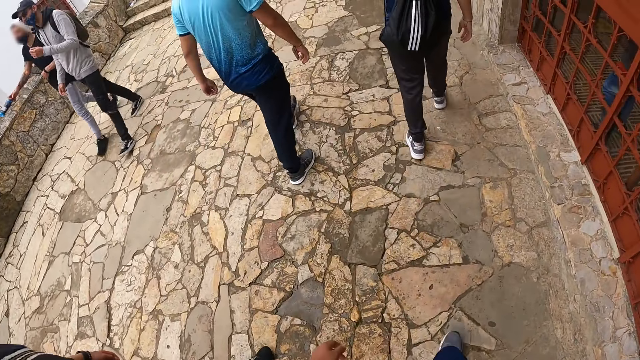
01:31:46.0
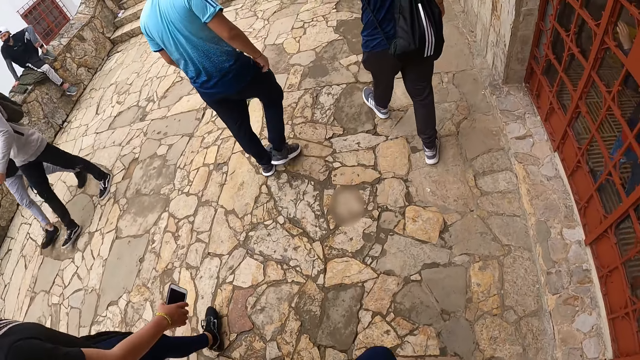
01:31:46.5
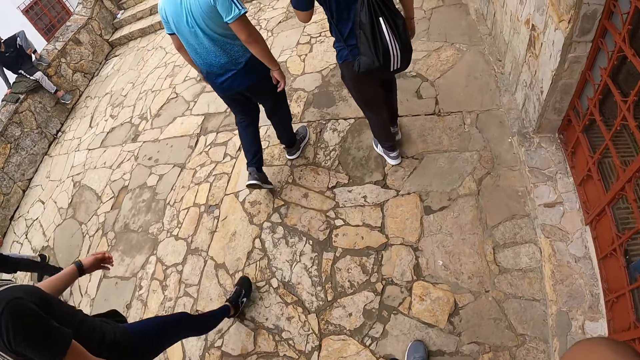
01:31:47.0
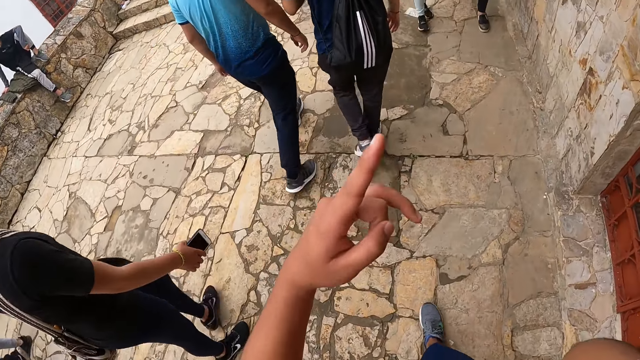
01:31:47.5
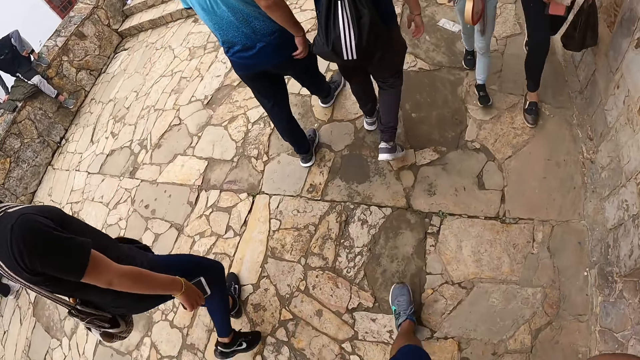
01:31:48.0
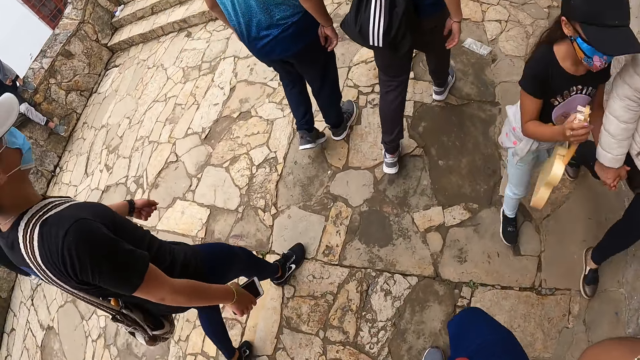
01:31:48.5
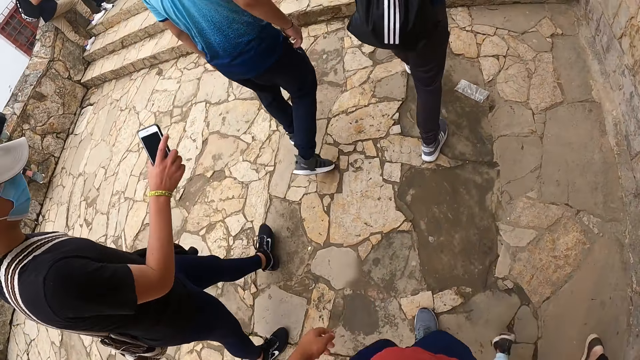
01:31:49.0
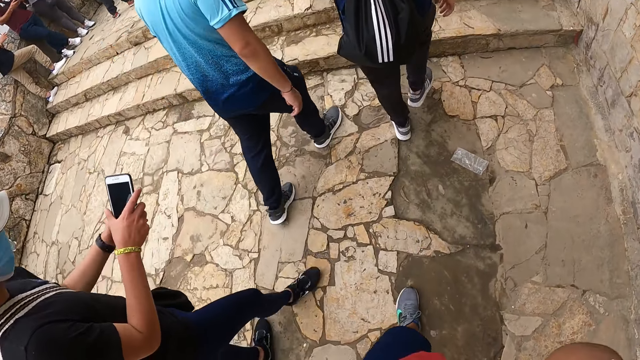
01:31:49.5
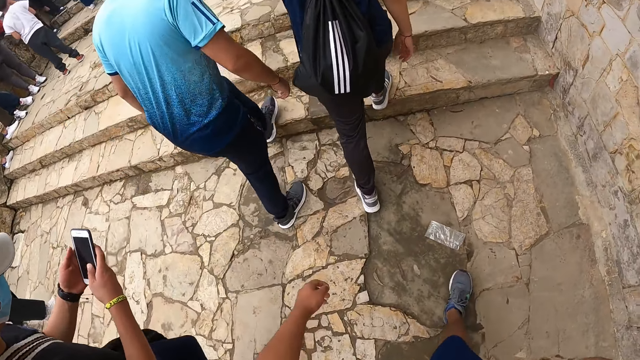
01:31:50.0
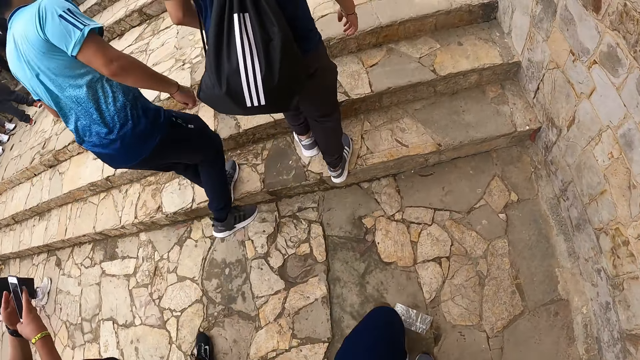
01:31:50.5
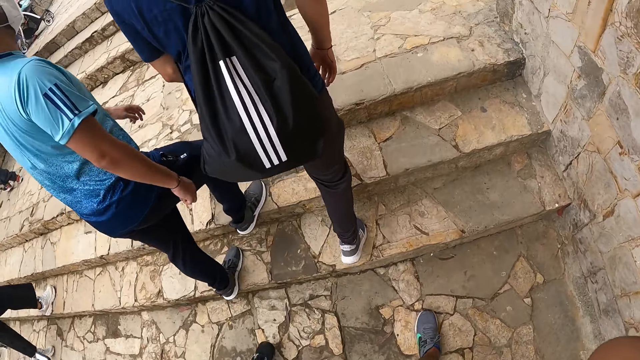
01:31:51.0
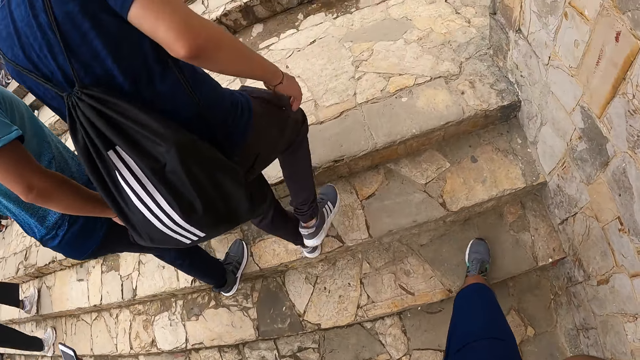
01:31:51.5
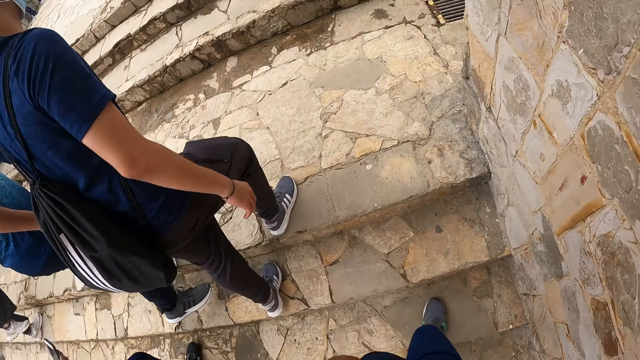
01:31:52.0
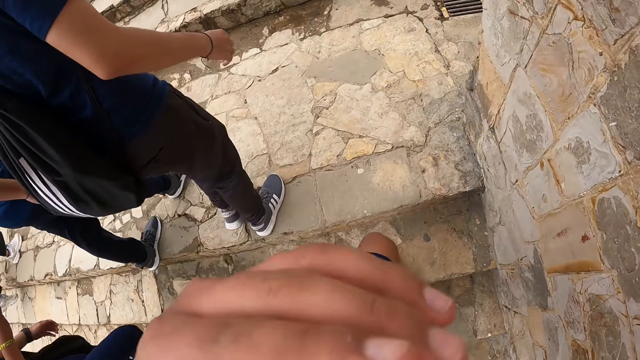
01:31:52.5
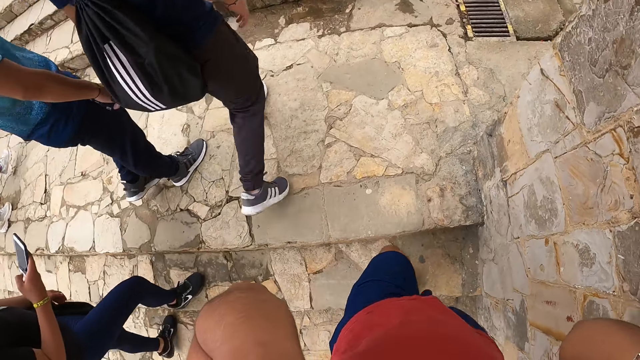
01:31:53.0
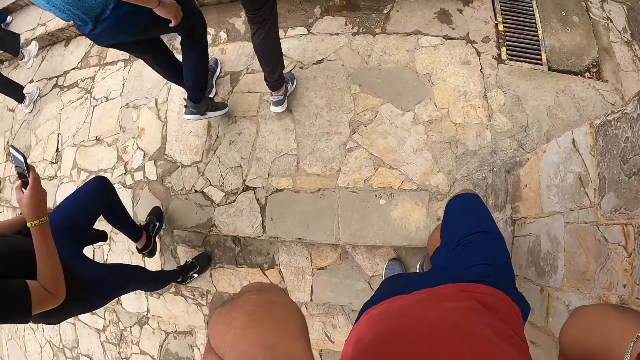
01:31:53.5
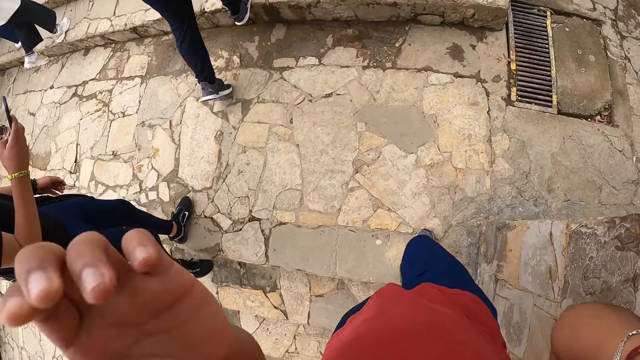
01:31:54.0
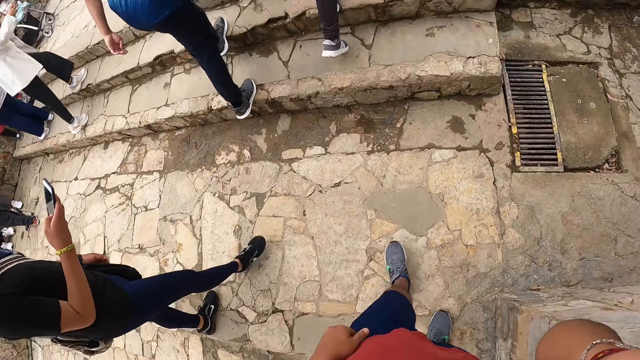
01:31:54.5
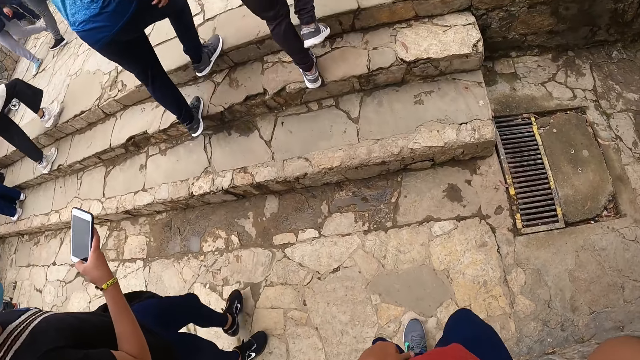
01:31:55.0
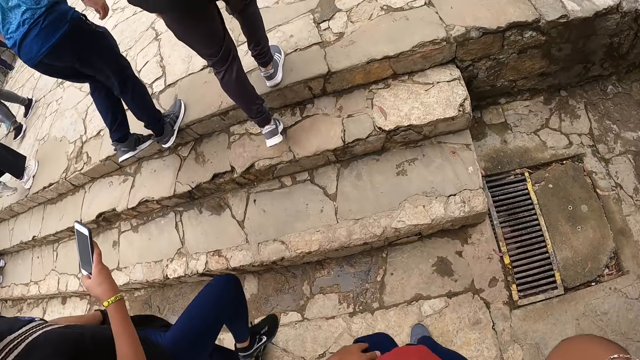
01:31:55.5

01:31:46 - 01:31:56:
The camera wearer moves his hand. He walks on the pavement. A man walks on the pavement. The man lifts the phone with his right hand. The man operates the phone with both hands. The camera wearer goes up the stairs.

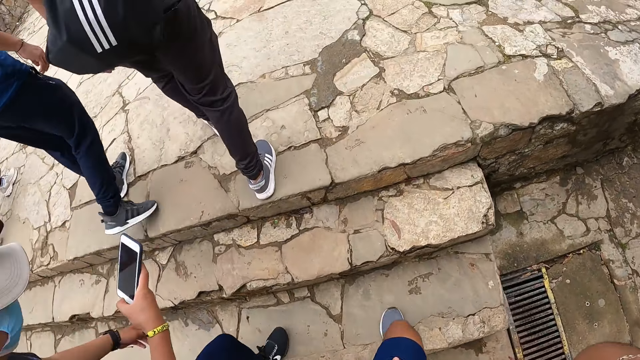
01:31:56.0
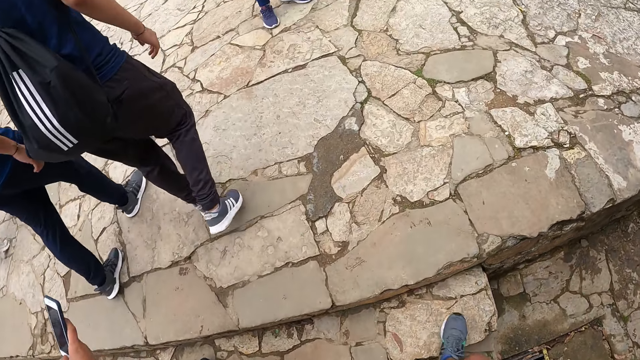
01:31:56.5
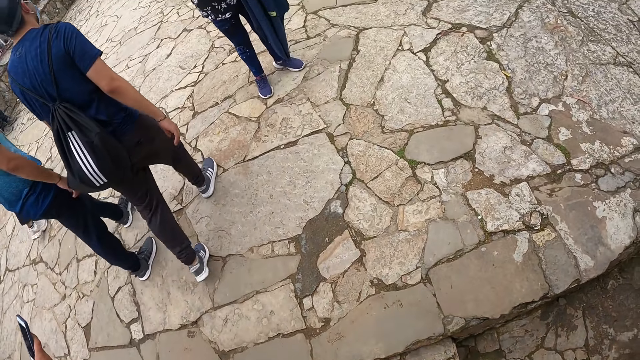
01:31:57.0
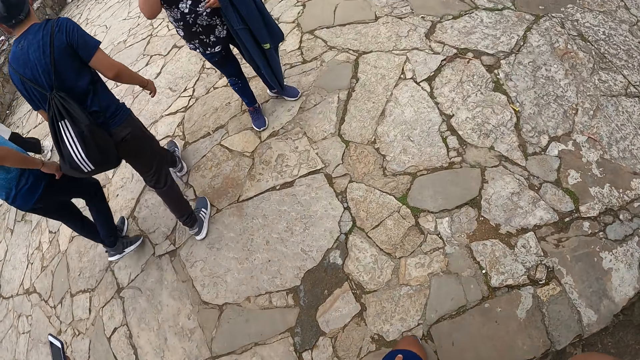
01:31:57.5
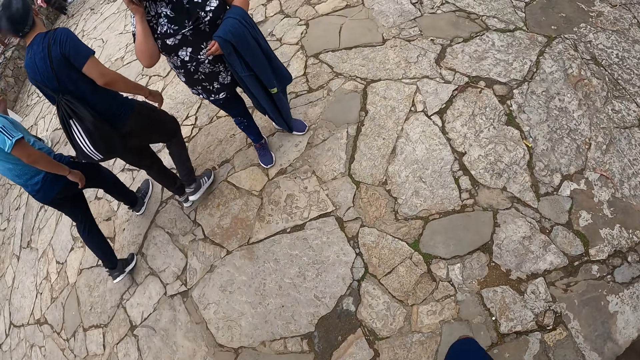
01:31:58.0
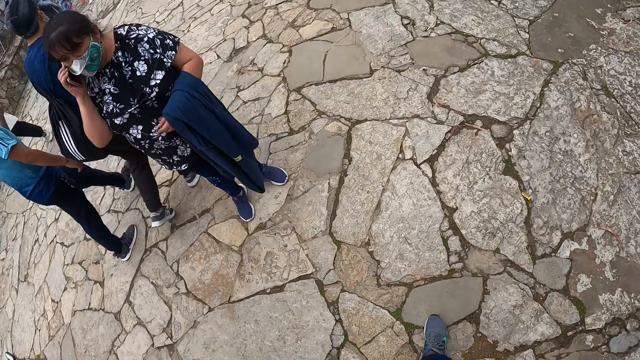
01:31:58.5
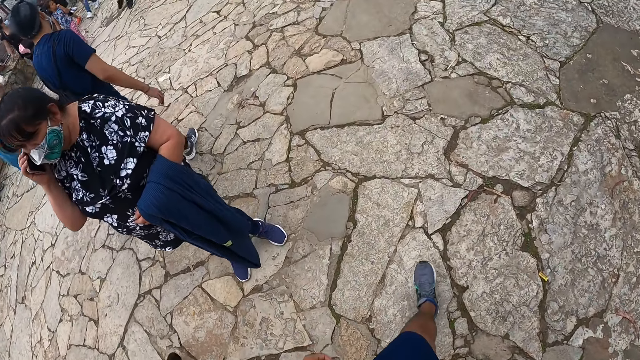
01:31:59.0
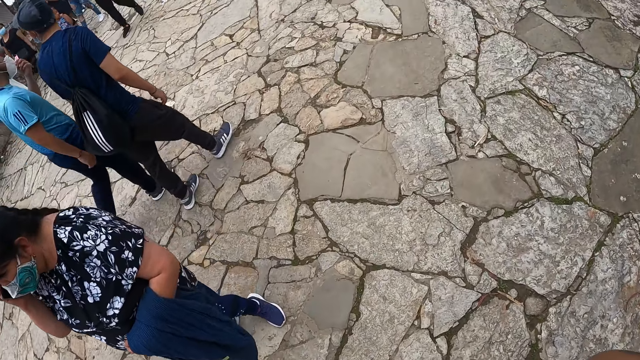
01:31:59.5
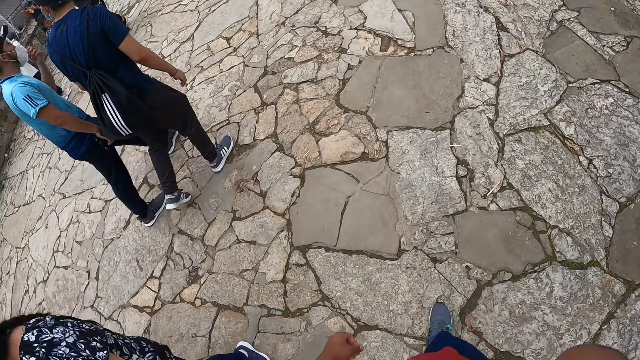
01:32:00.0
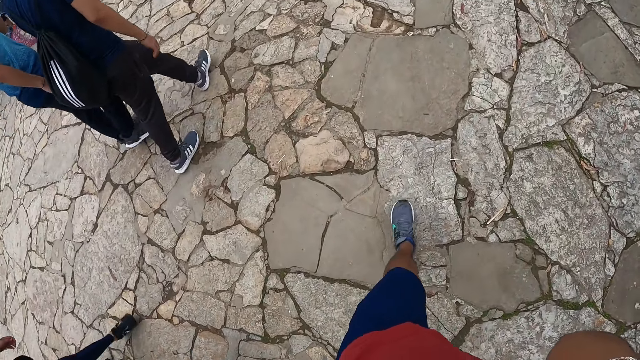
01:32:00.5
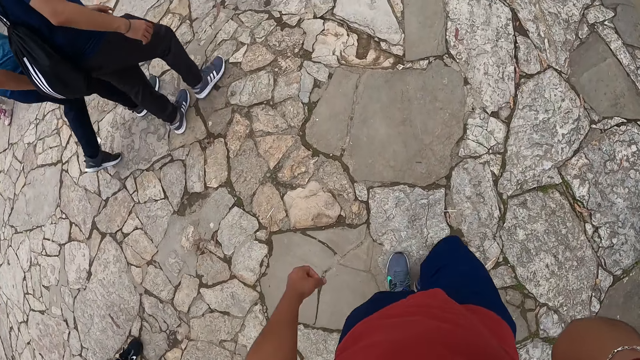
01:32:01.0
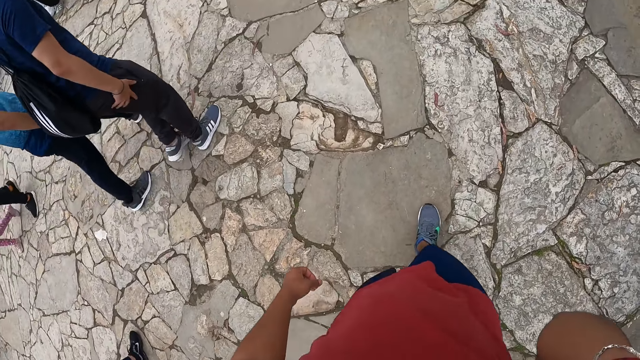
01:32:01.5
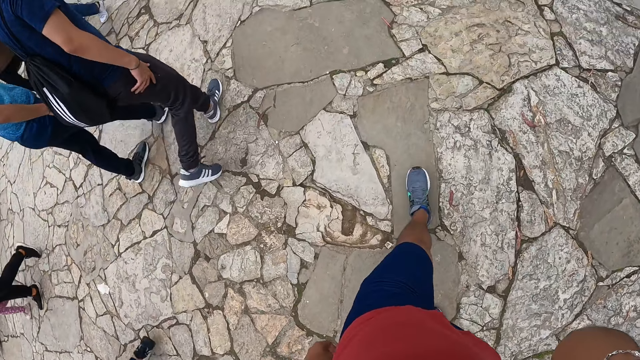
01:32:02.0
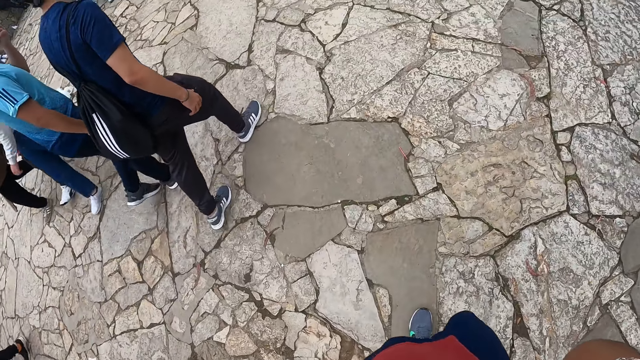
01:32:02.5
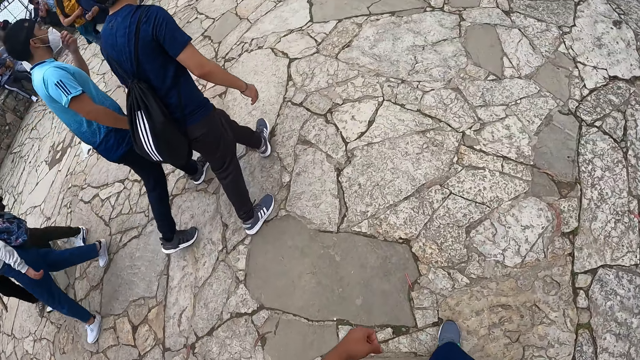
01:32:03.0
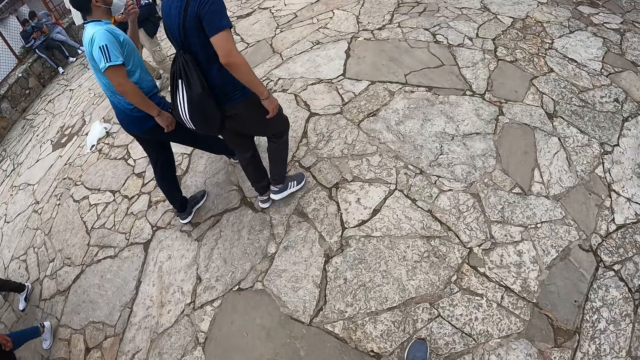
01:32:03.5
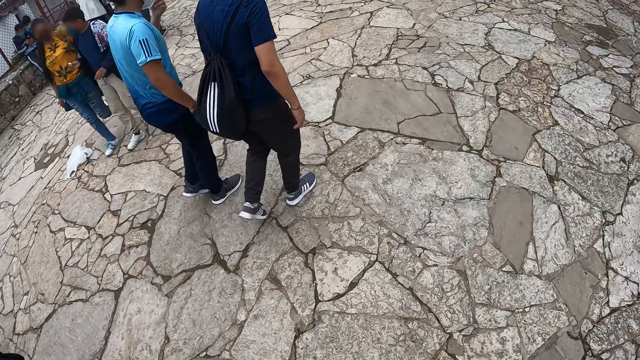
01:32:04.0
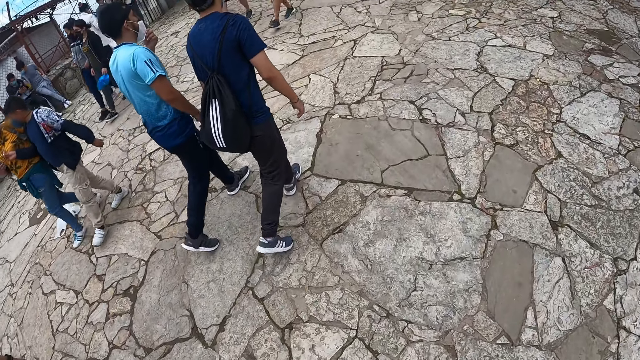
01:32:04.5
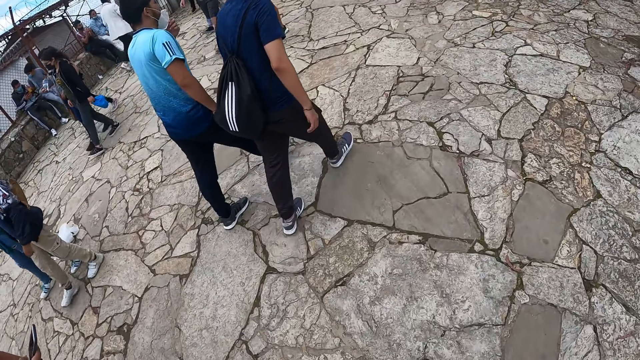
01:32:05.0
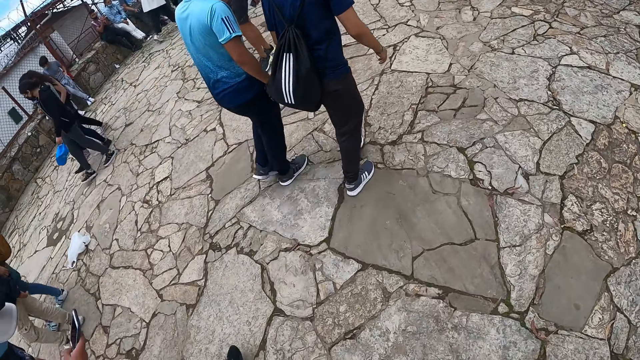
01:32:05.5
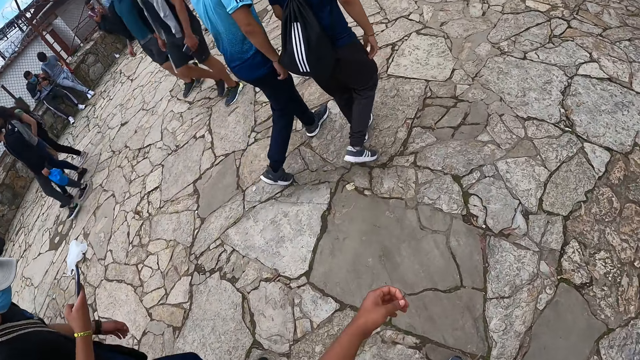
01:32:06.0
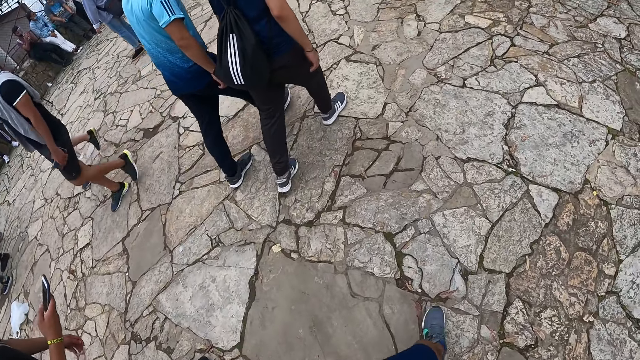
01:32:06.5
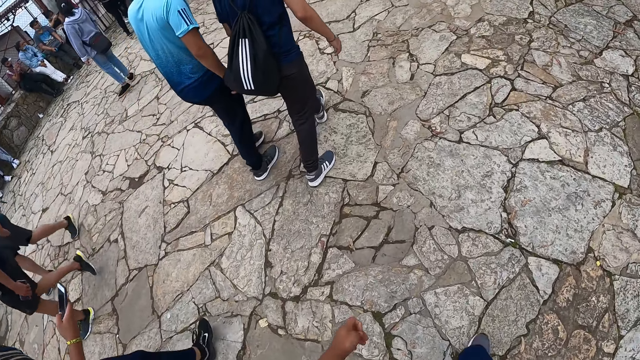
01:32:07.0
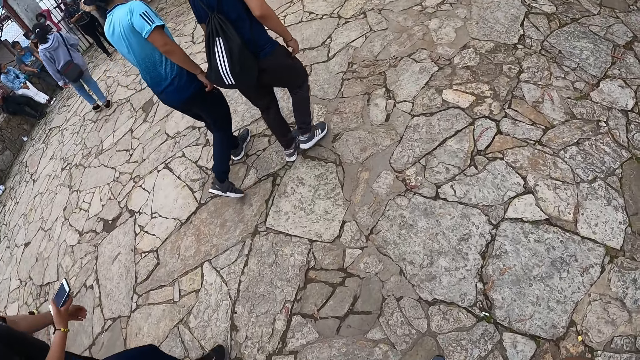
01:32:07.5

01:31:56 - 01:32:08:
The camera wearer walks on the pavement. The man adjusts a face mask on his face with his left hand. The man operates the phone.
